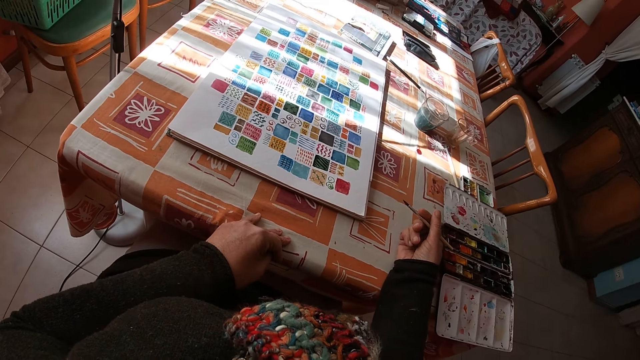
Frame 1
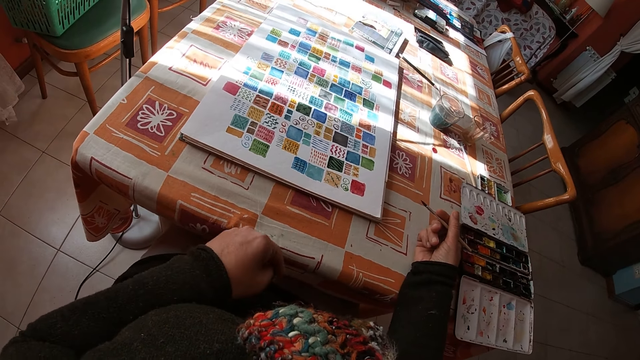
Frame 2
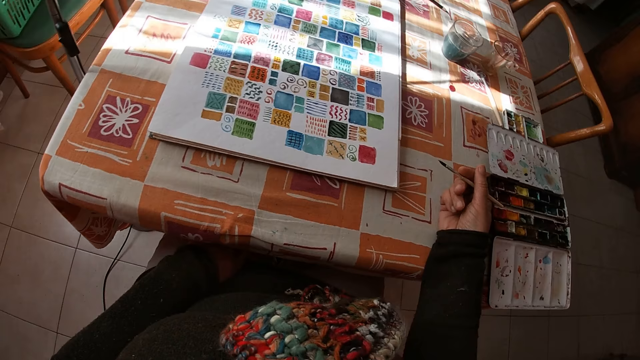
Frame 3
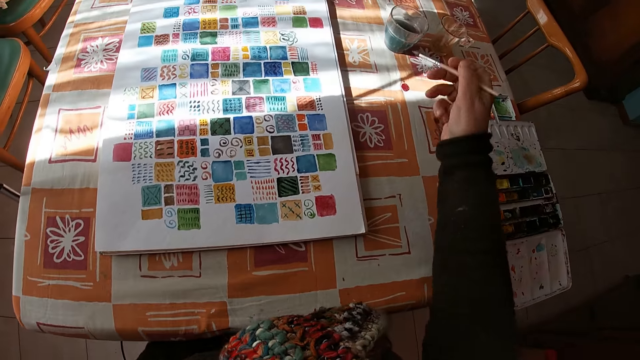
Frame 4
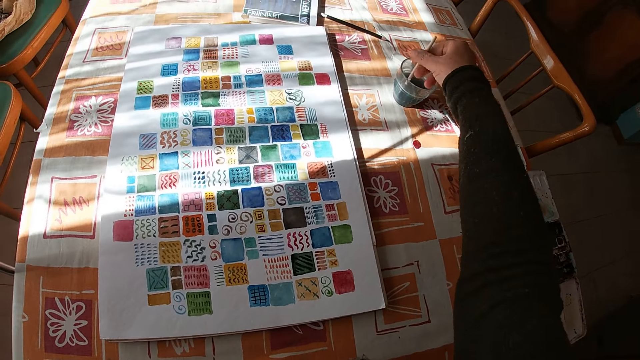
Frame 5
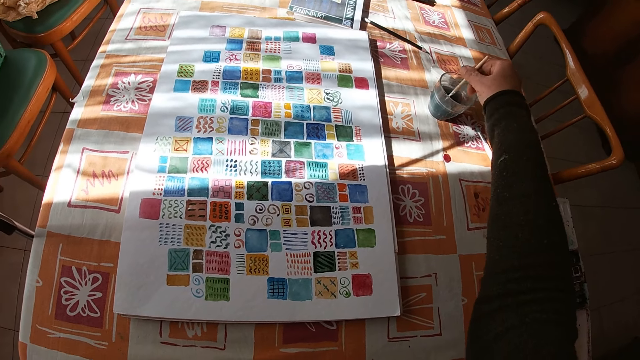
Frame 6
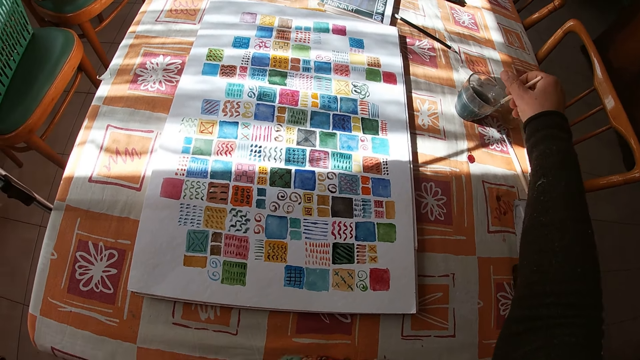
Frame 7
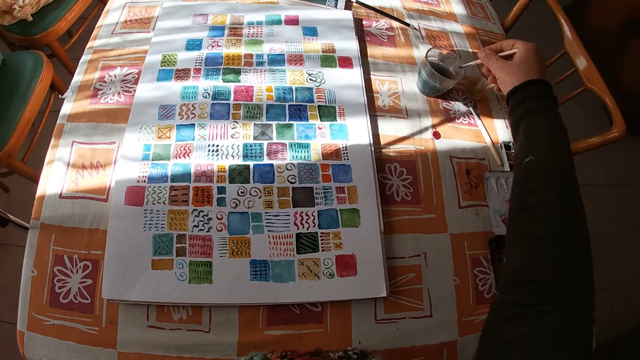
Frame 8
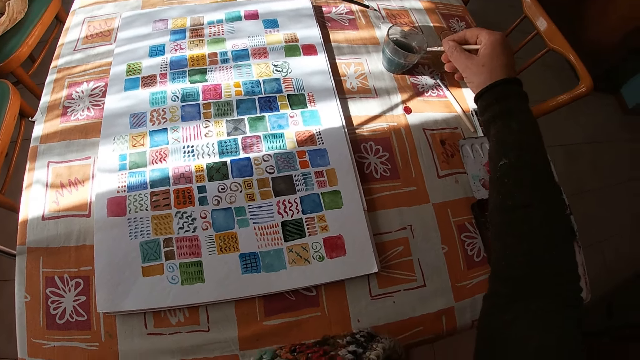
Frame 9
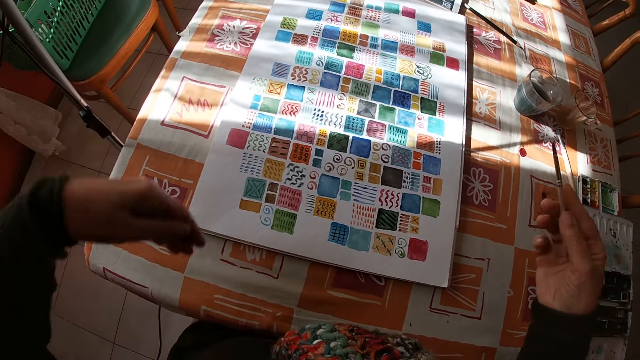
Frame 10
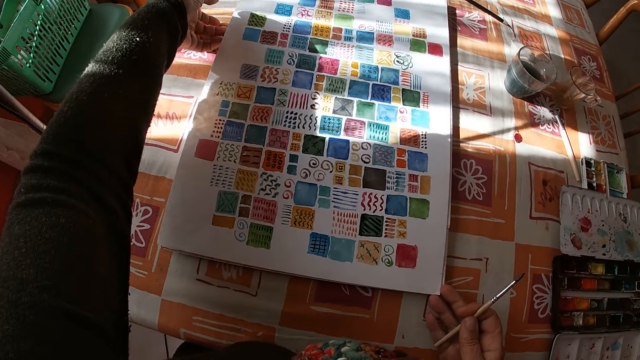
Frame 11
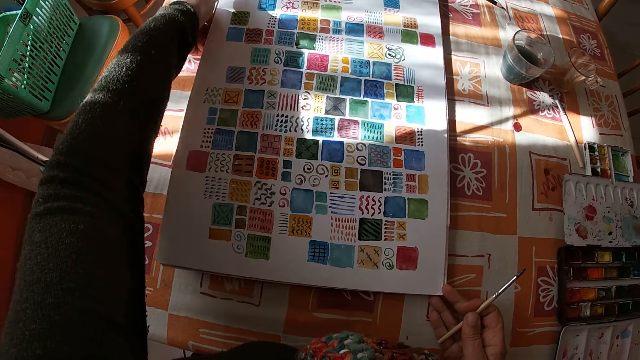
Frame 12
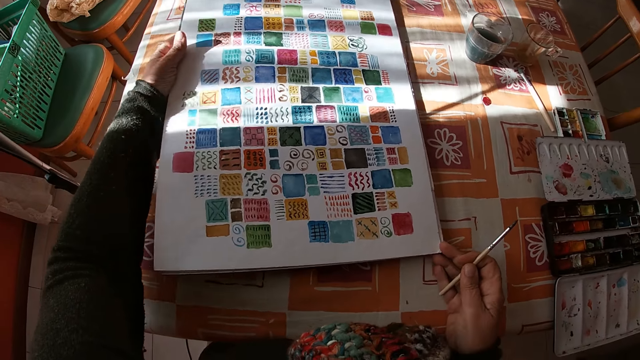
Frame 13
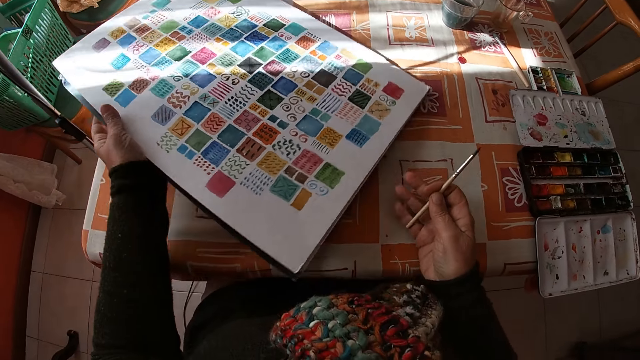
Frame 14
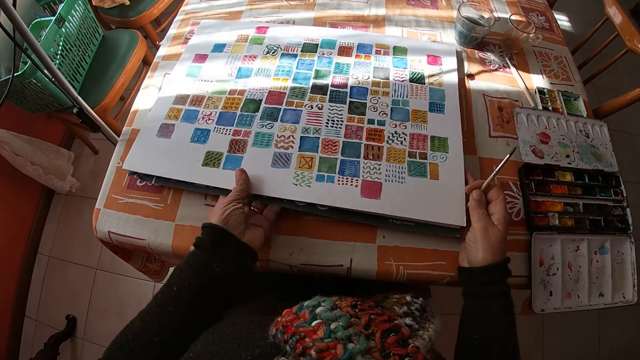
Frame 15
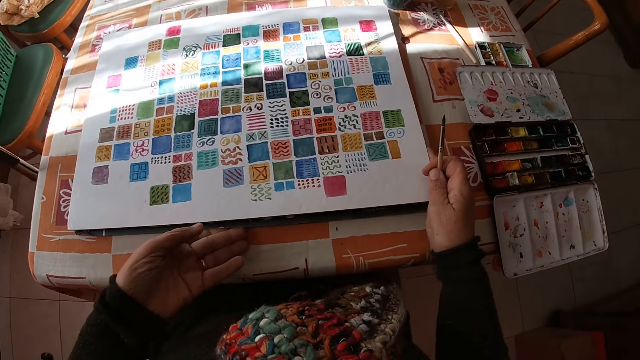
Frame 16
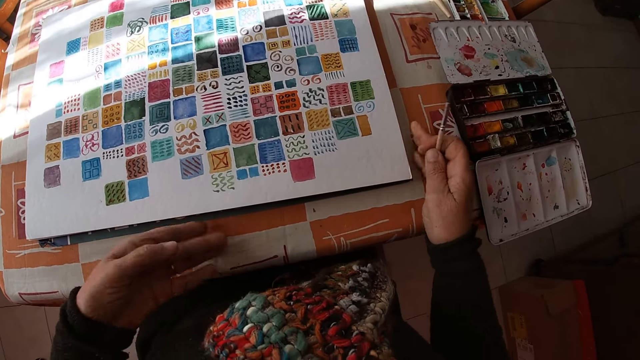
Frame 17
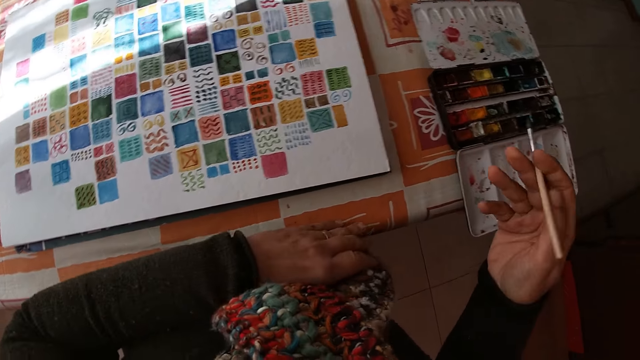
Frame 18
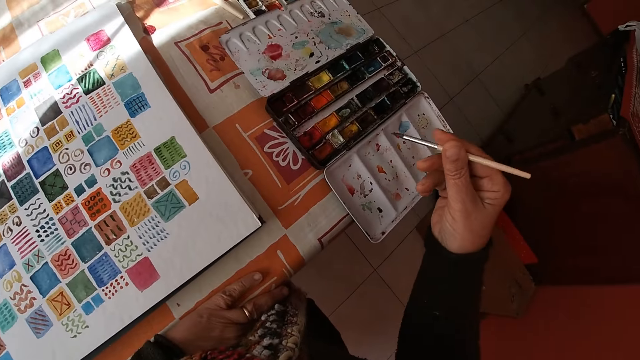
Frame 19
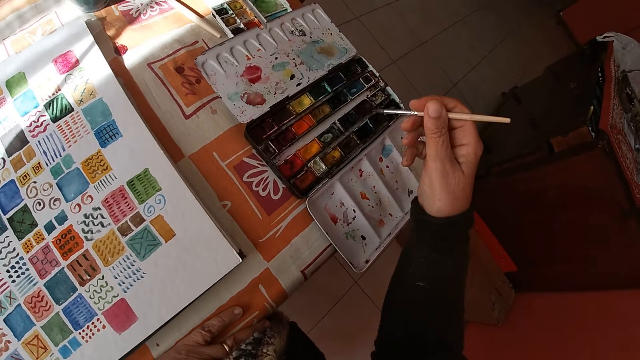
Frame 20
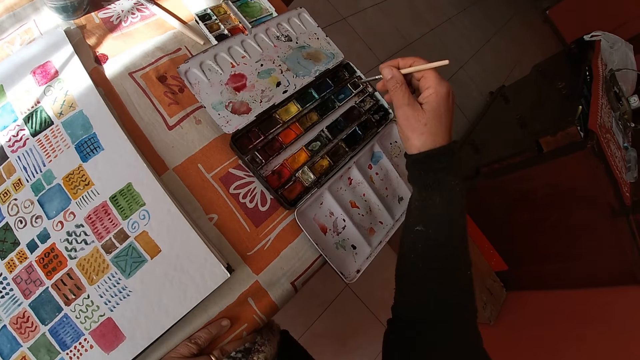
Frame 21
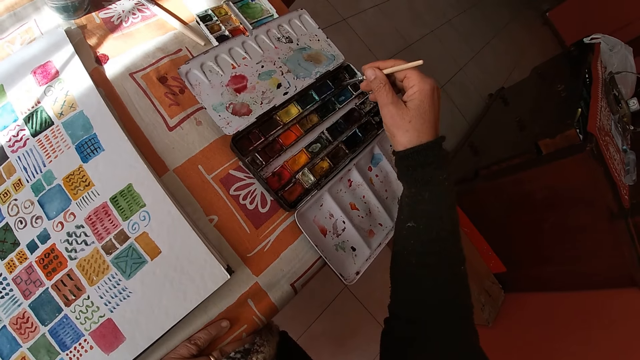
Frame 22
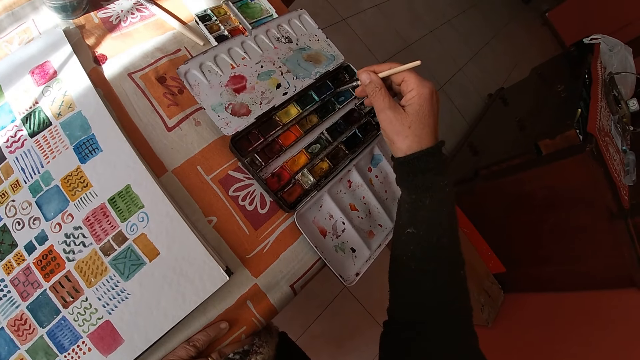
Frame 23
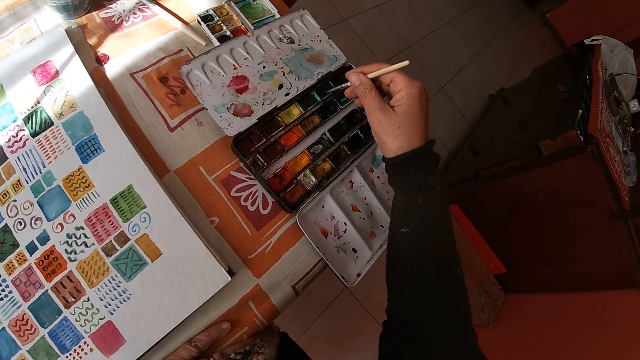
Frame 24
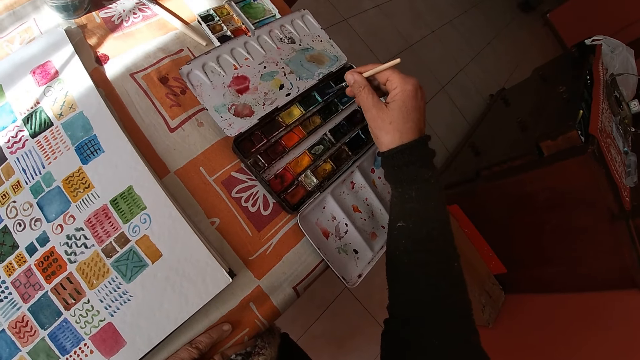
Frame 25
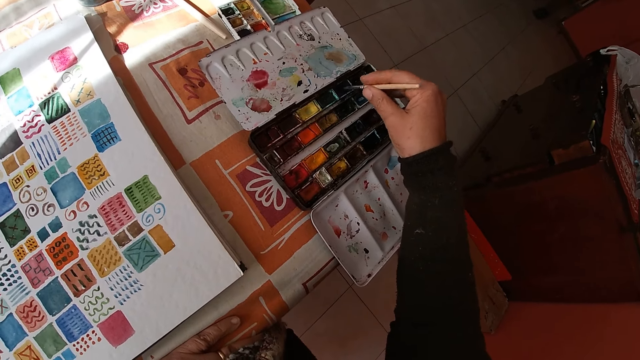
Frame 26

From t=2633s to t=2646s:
The camera wearer places her left hand on her thigh under the table. She rinses the paint brush in her right hand in the bowl of water on the table. She dips the paintbrush in the glass, shakes the paintbrush and rubs the paintbrush against the glass. She adjusts the canvas pad on the table with both hands. She holds the drawing and turns the drawing. She holds the paintbrush. She dips the paint brush in her right hand into the color palette on the table.

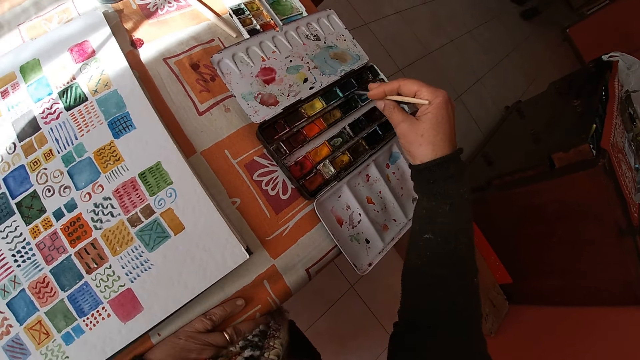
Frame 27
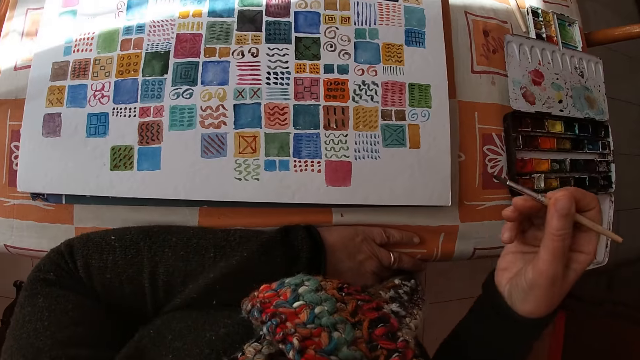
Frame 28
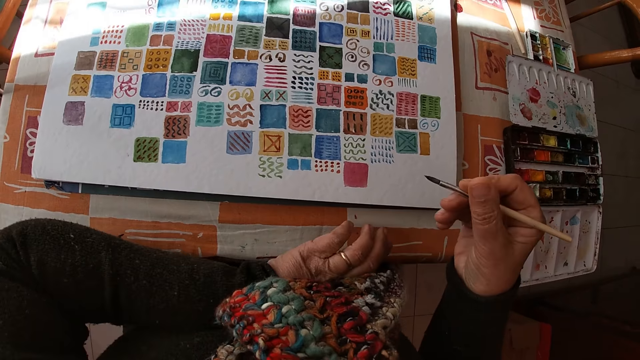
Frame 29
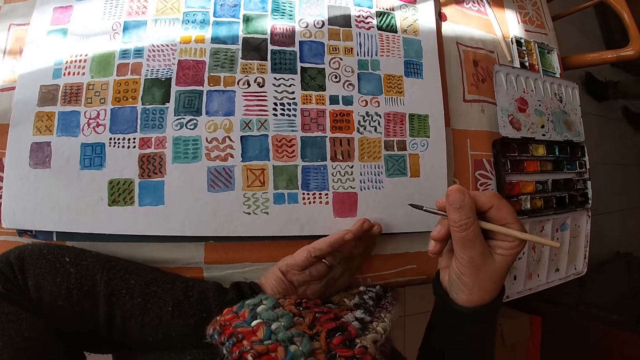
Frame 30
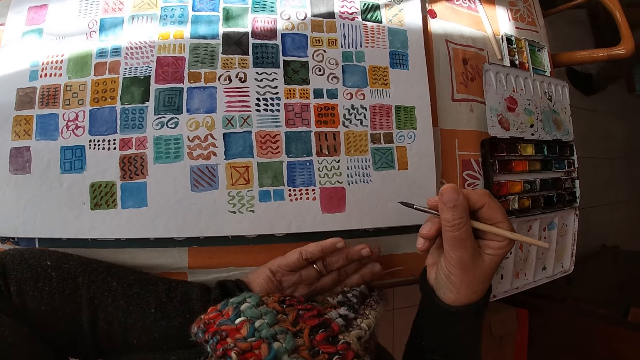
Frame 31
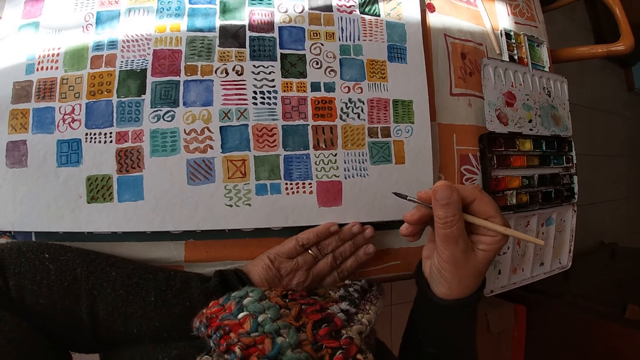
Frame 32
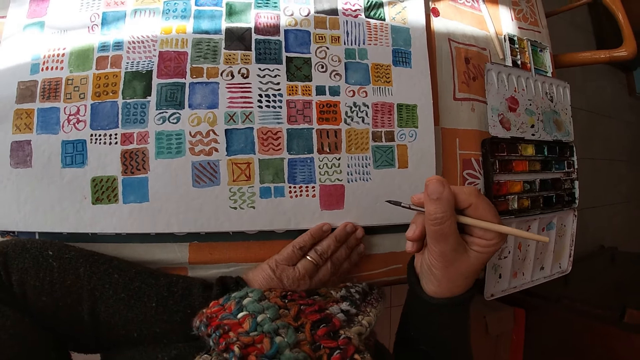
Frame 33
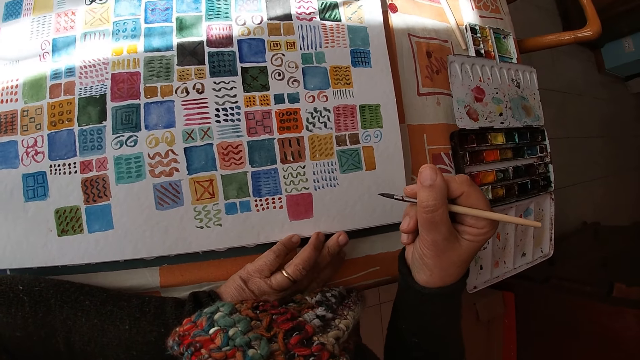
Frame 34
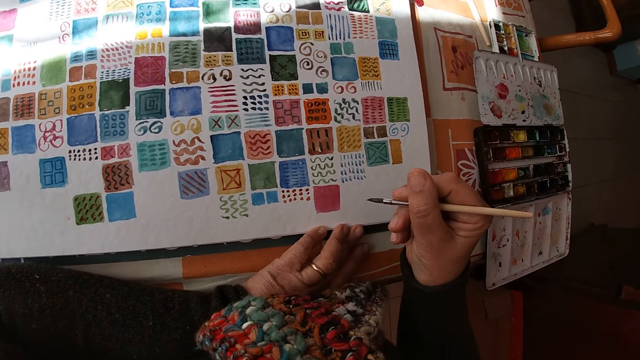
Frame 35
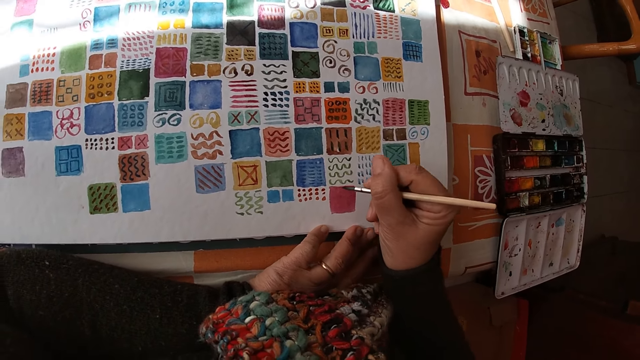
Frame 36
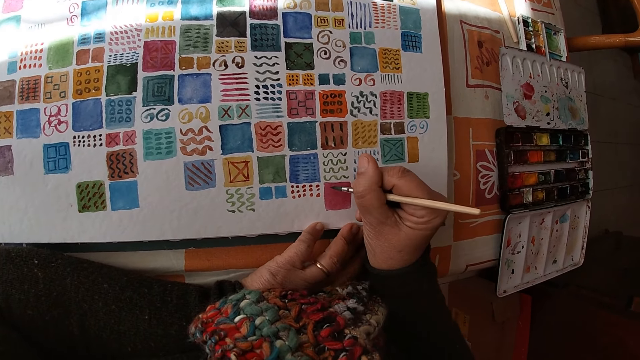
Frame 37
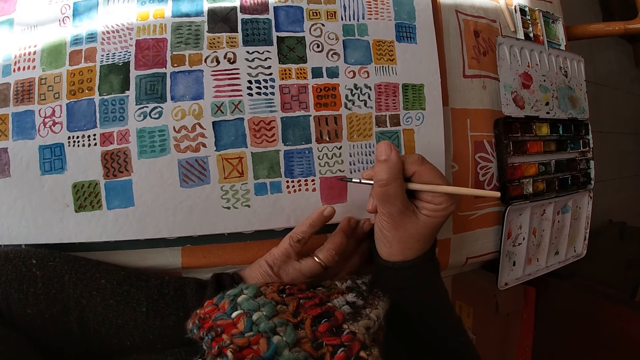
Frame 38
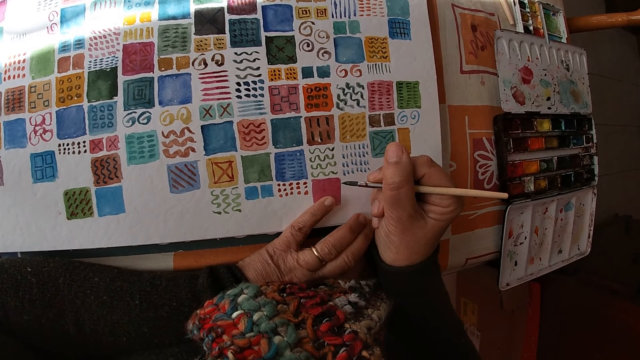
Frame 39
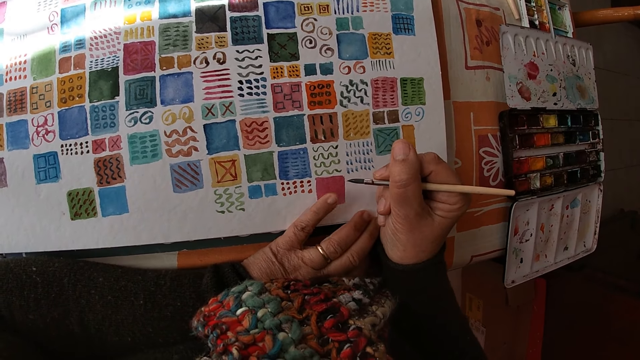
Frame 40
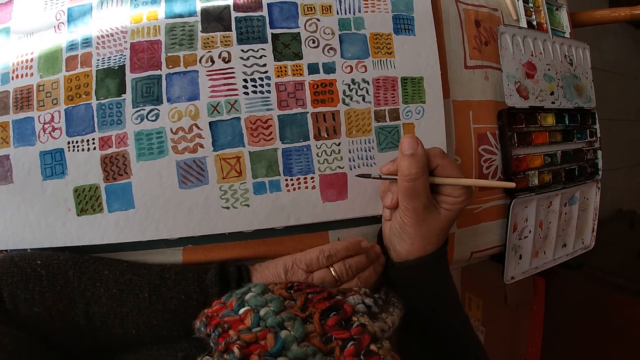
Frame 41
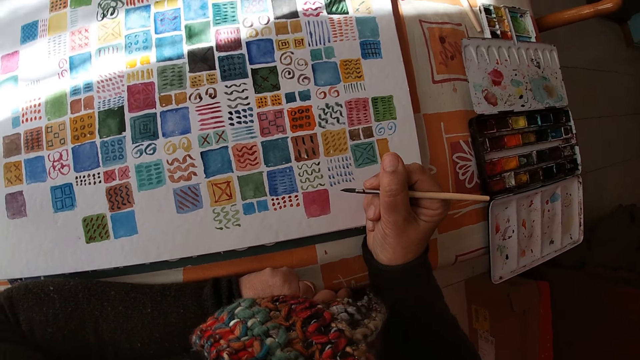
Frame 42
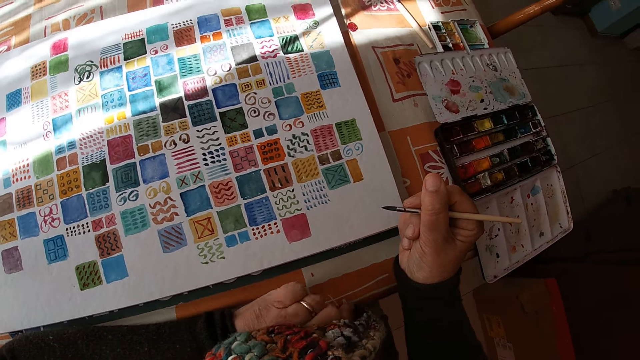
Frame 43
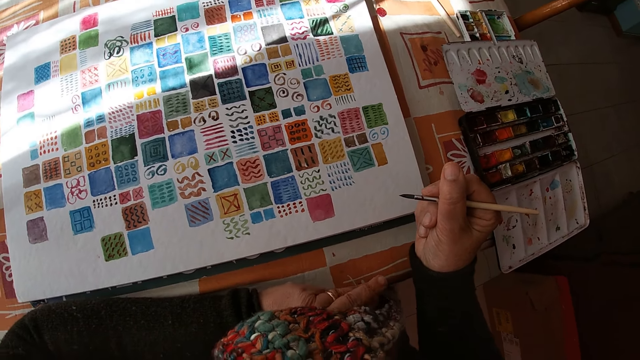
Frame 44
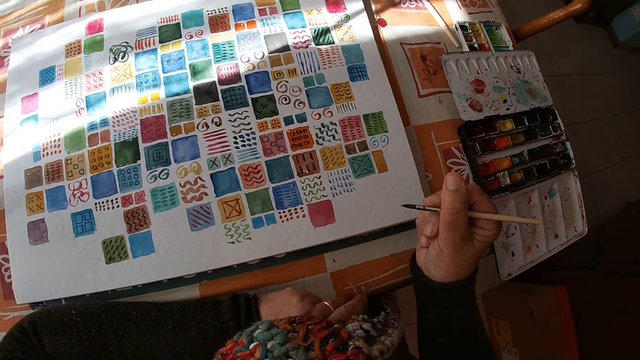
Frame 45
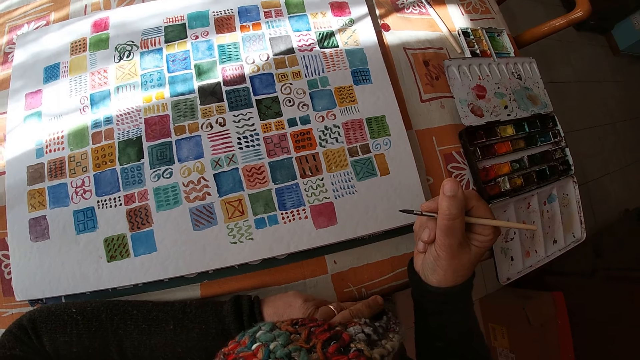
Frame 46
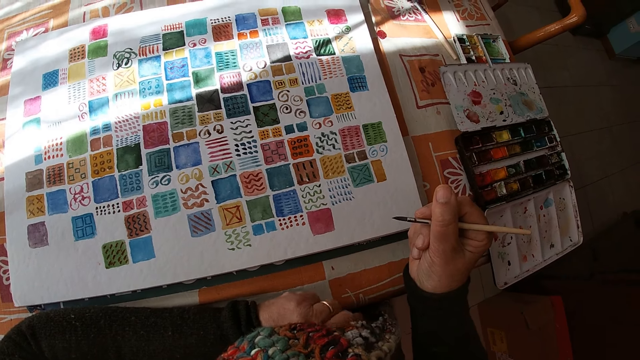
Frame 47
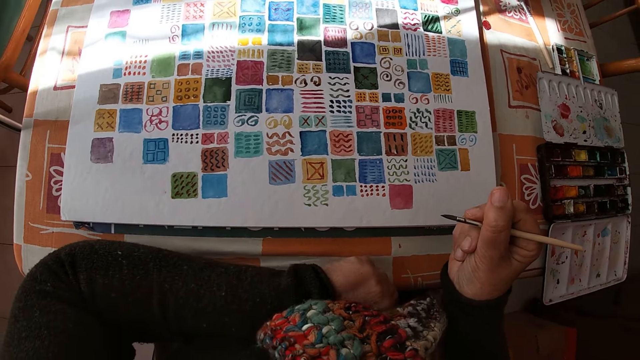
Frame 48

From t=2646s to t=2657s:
The camera wearer adjusts the canvas pad on the table with her left hand. A man moves toward the table in the room. The camera wearer puts the finger on the drawing. She holds the paintbrush. She looks at the drawing.
